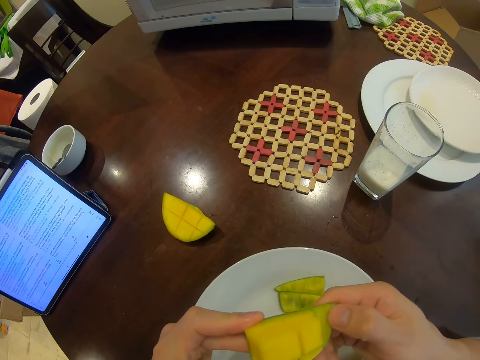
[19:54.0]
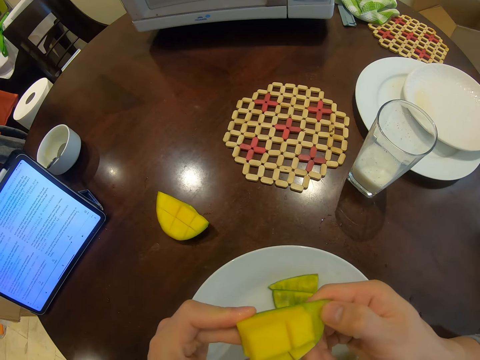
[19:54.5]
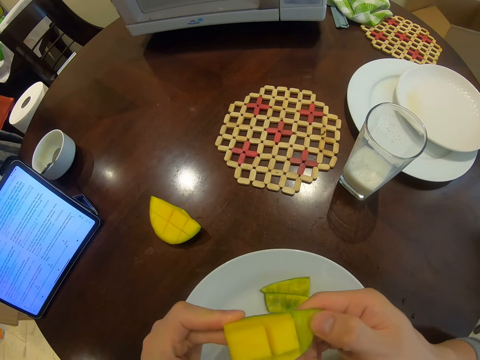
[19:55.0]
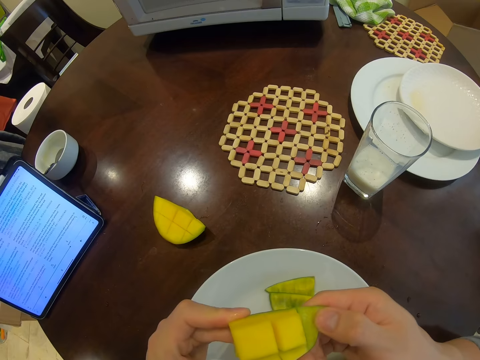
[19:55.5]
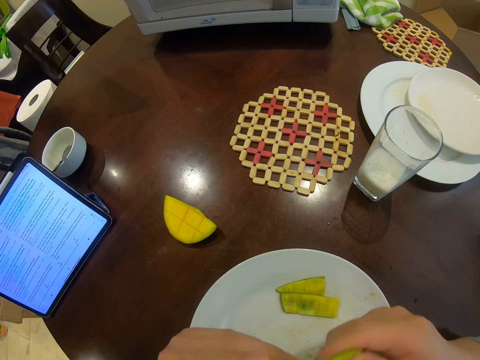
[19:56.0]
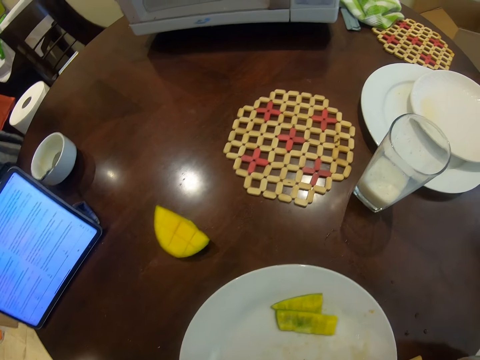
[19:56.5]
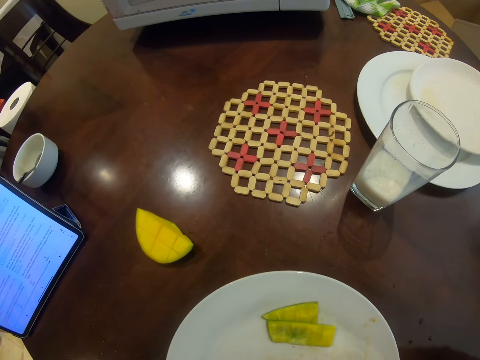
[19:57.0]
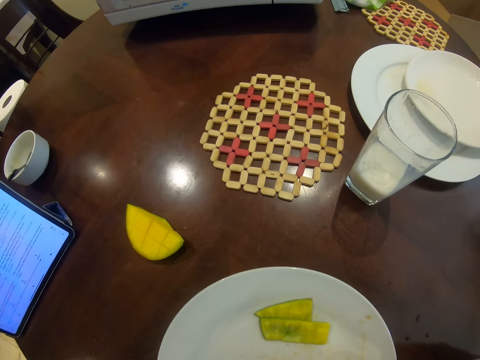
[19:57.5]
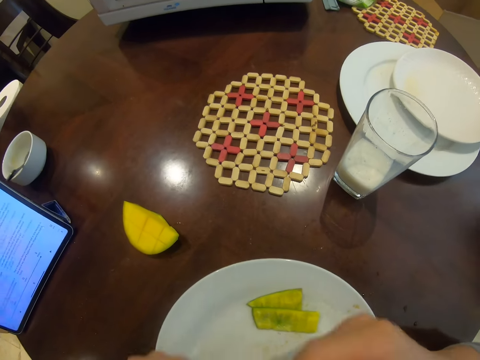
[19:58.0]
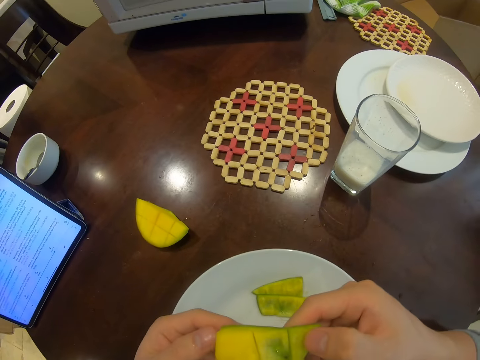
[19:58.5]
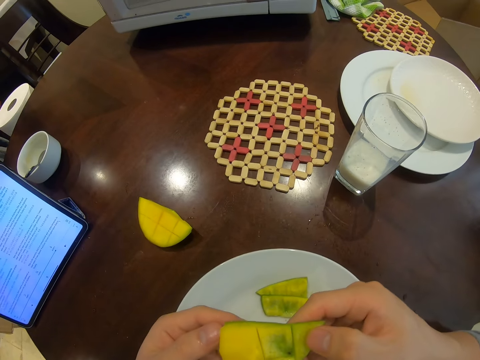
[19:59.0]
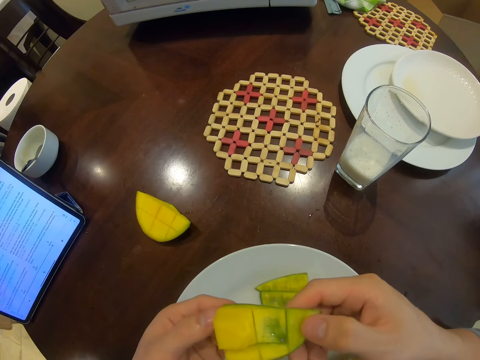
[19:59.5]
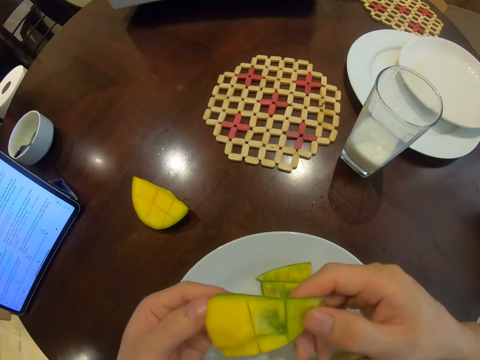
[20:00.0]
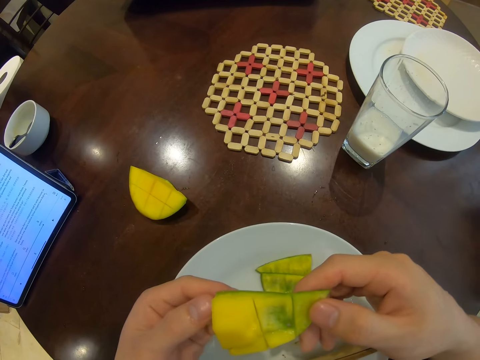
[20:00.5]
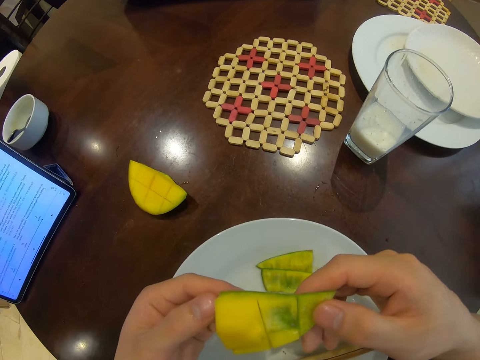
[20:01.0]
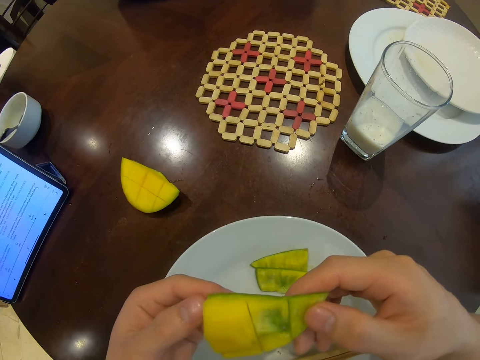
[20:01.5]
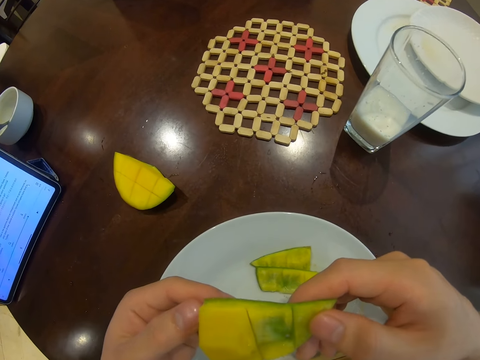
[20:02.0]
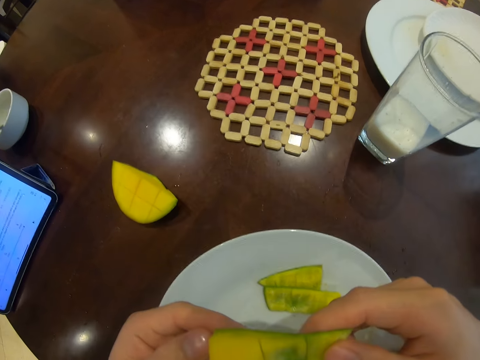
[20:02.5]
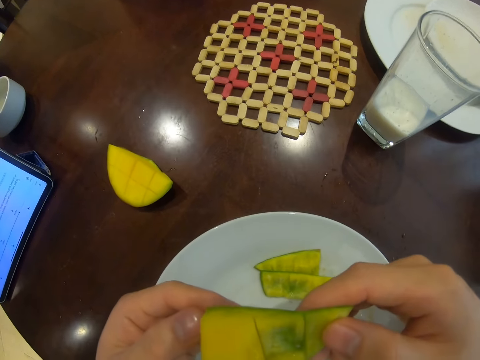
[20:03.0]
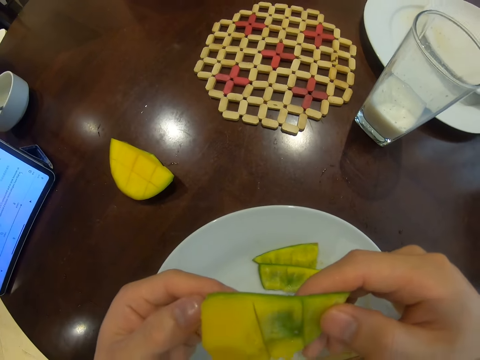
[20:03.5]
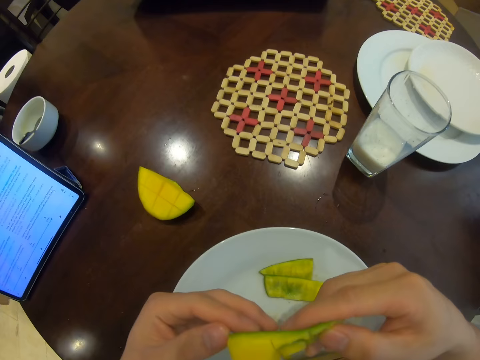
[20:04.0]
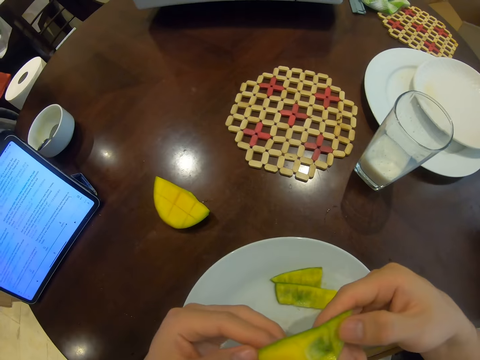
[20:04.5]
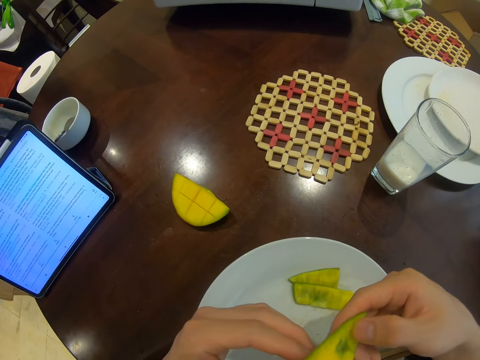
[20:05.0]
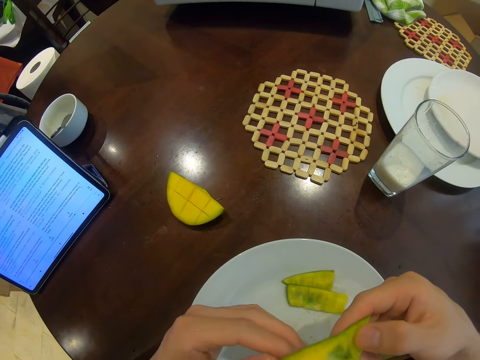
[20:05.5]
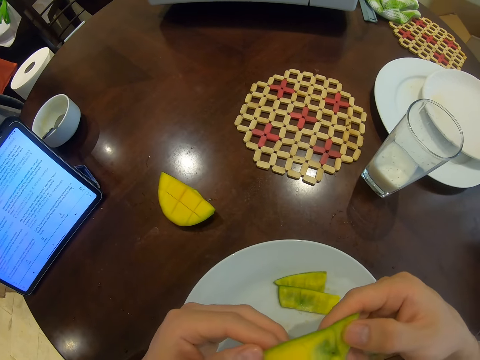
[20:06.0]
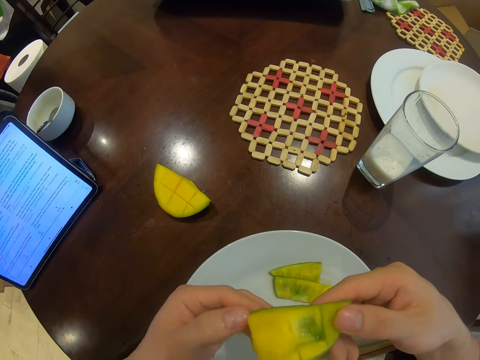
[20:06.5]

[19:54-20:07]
The camera wearer stares at the piece of mango. They eat the mango. They stare at the piece of mango again.

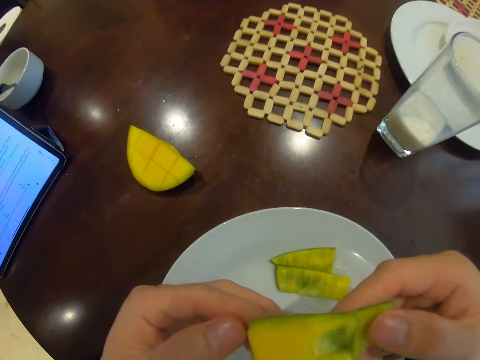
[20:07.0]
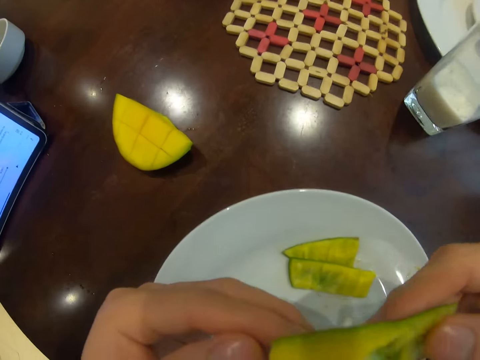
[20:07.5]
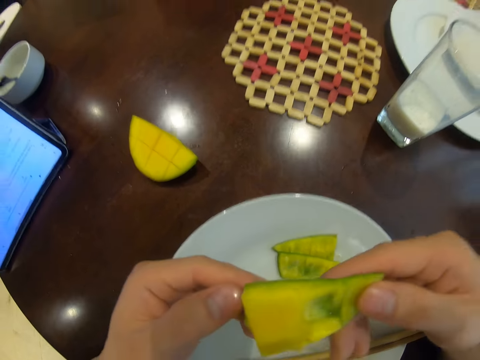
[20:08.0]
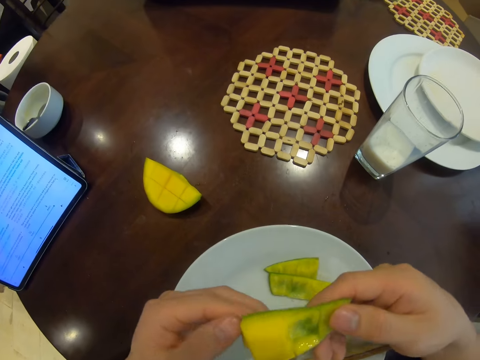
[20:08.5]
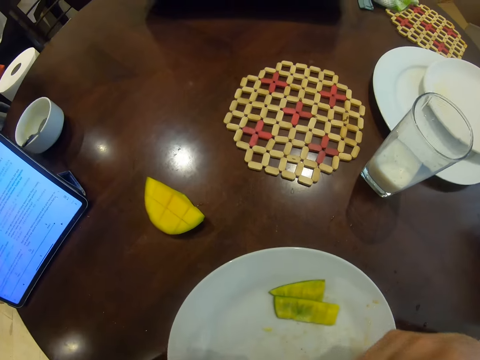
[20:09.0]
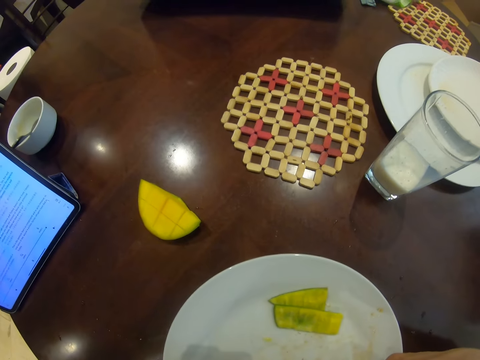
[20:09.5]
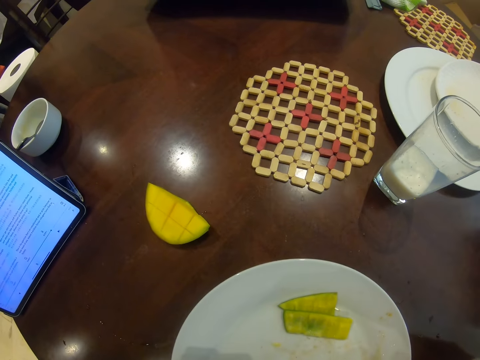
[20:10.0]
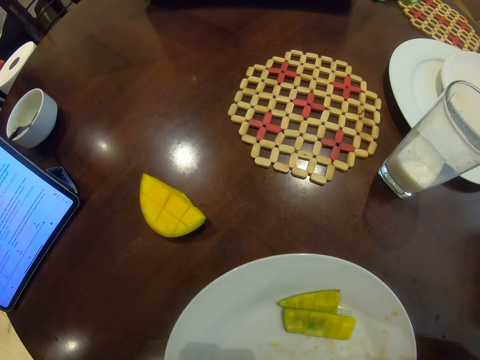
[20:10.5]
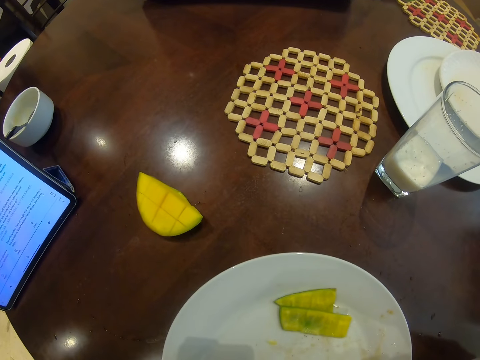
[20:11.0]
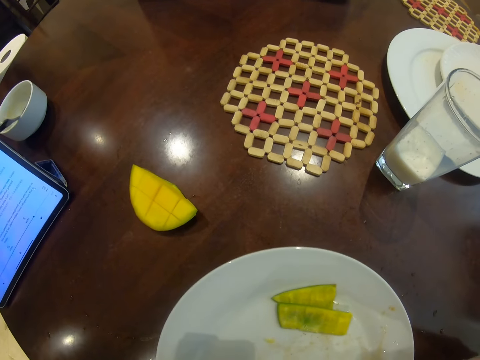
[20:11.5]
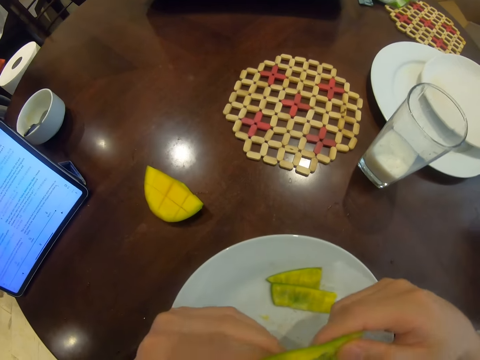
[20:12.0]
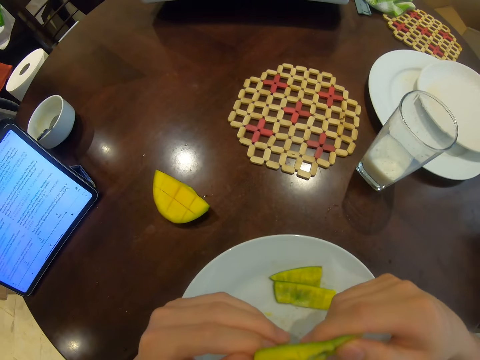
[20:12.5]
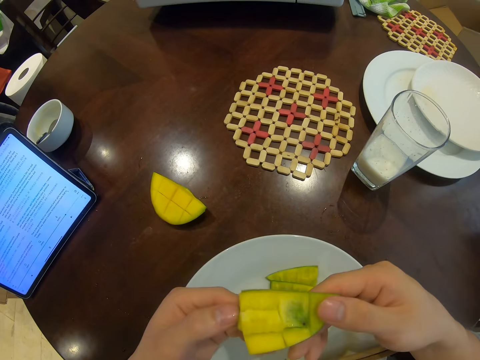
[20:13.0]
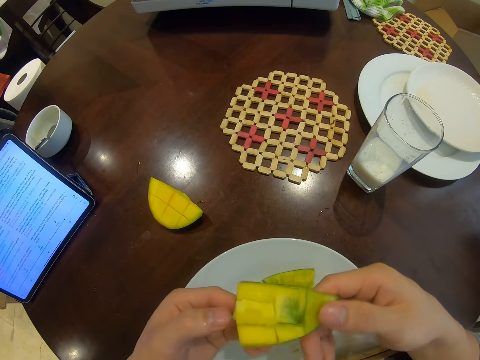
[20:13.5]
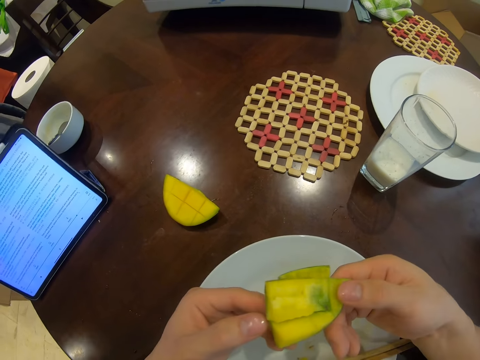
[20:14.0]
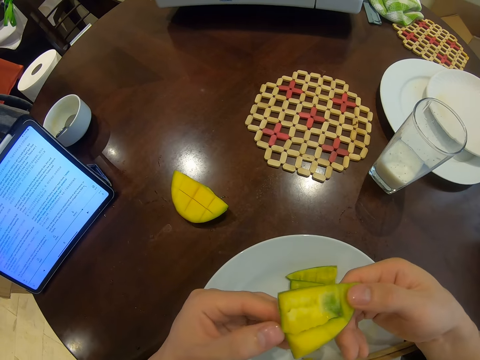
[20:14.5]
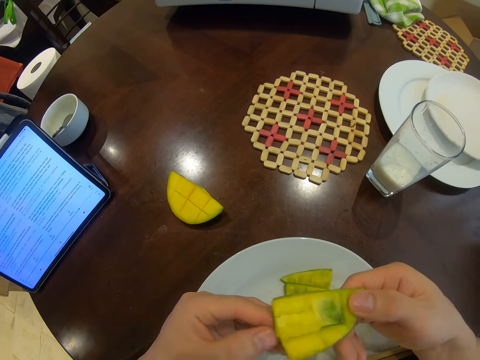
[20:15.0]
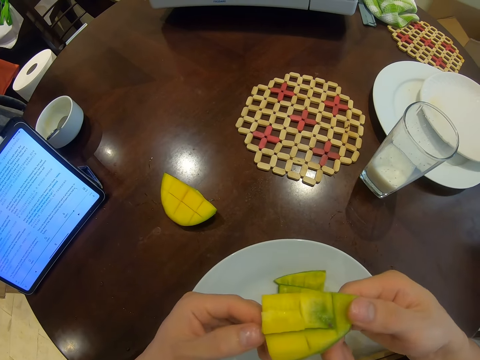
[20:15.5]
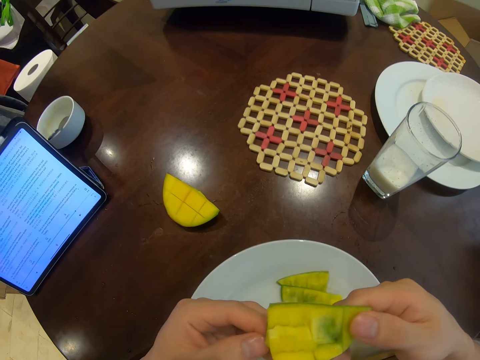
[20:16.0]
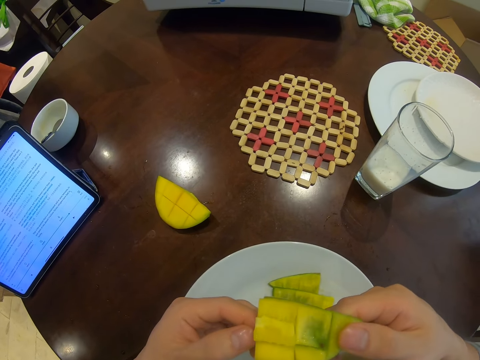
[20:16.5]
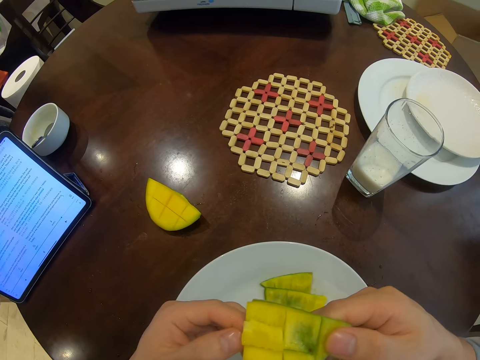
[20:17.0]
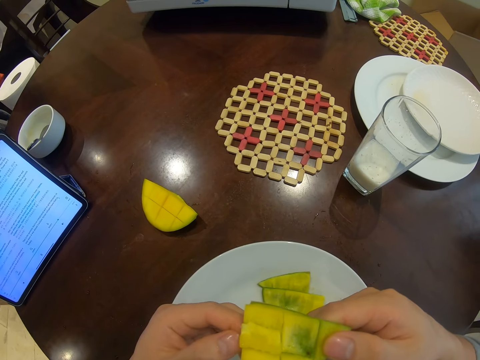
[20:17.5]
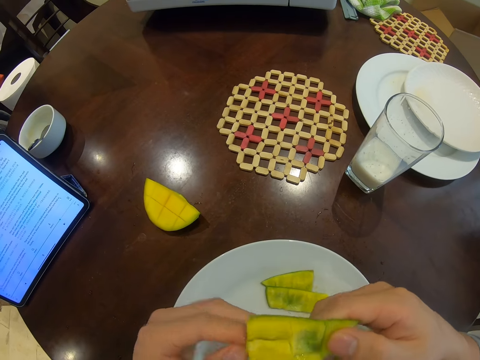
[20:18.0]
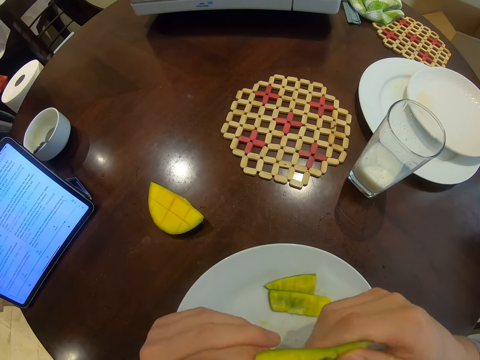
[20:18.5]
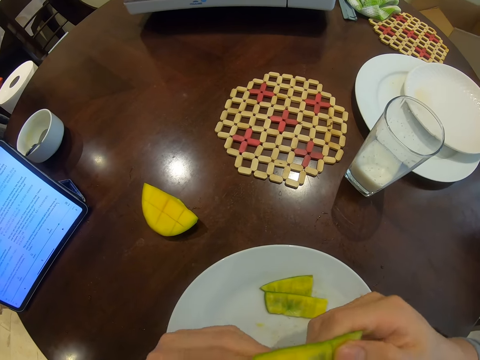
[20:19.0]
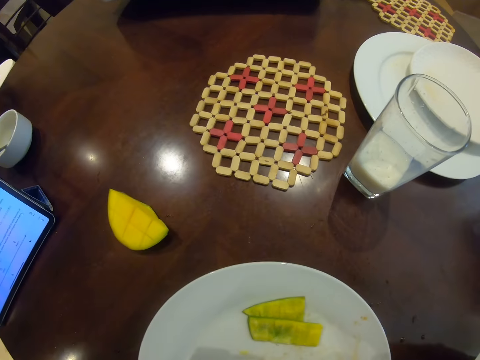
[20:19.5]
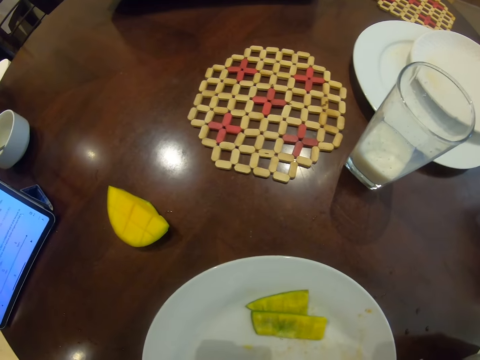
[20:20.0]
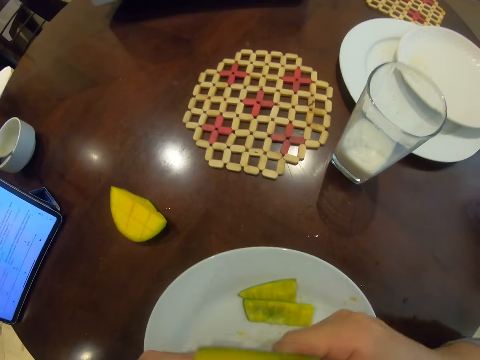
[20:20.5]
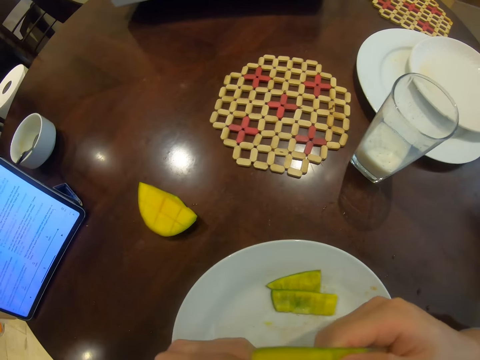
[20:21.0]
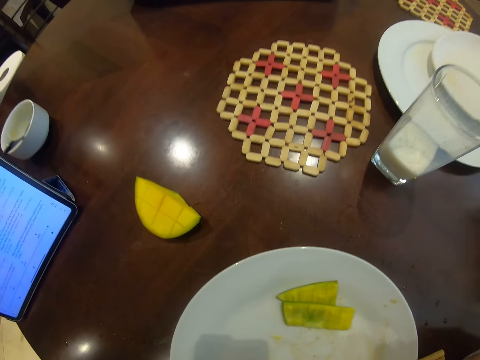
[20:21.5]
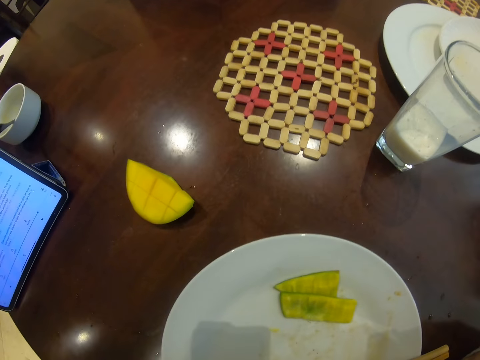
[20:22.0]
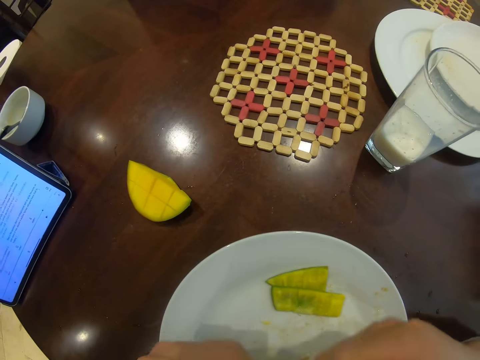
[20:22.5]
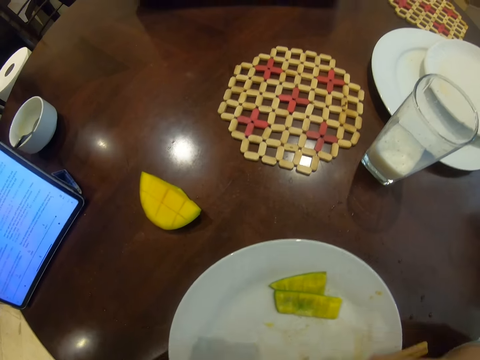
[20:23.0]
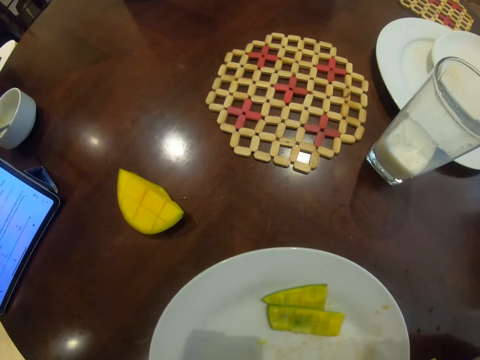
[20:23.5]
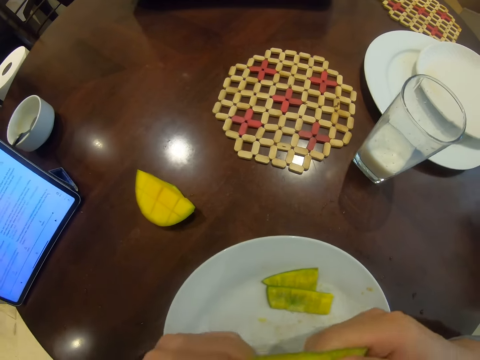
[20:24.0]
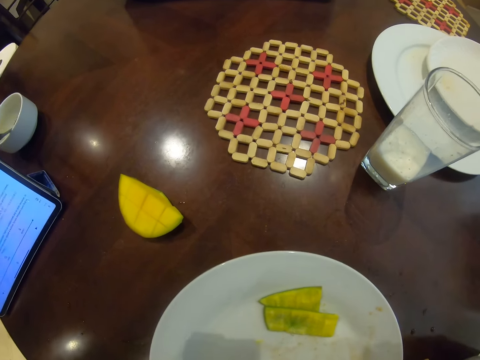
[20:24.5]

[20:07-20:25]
The camera wearer eats the mango. They stare at the piece of mango. They eat the mango.
